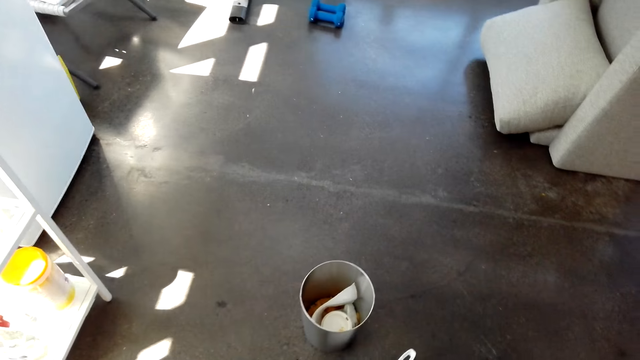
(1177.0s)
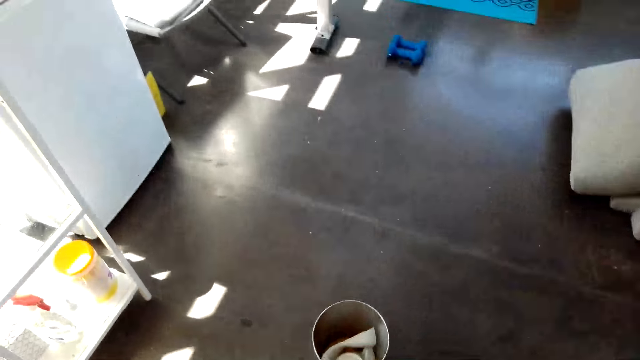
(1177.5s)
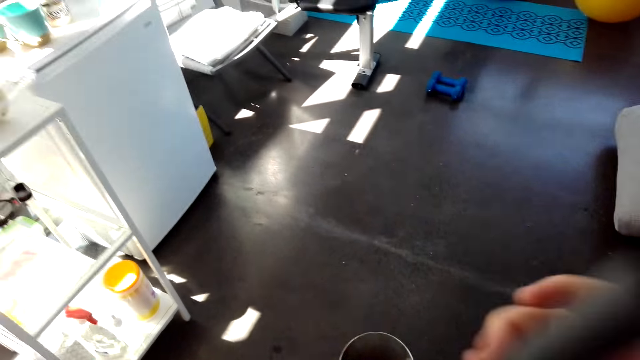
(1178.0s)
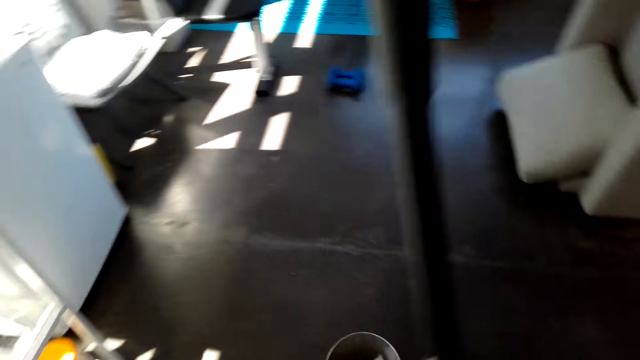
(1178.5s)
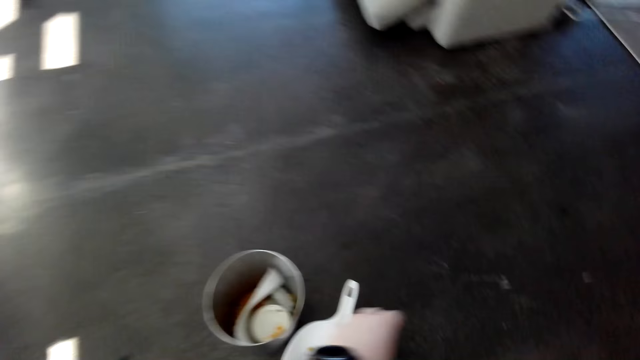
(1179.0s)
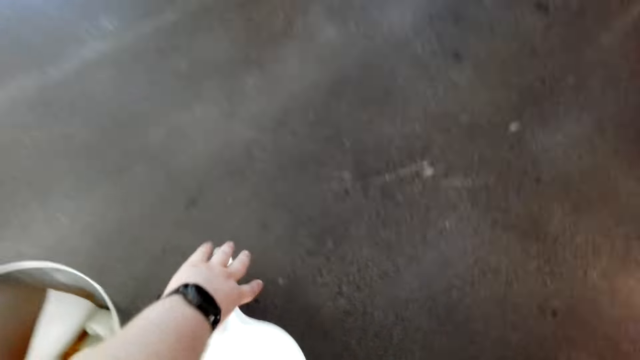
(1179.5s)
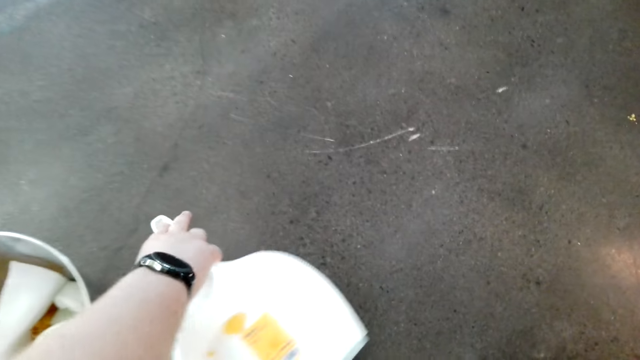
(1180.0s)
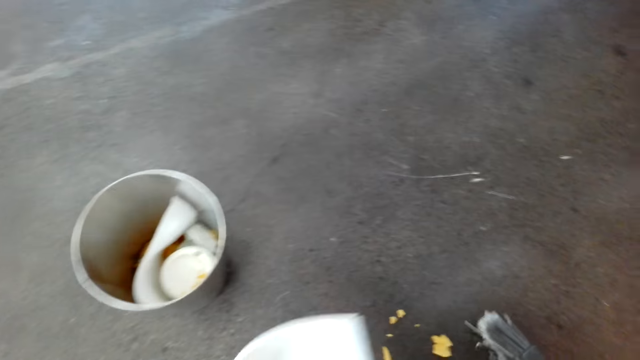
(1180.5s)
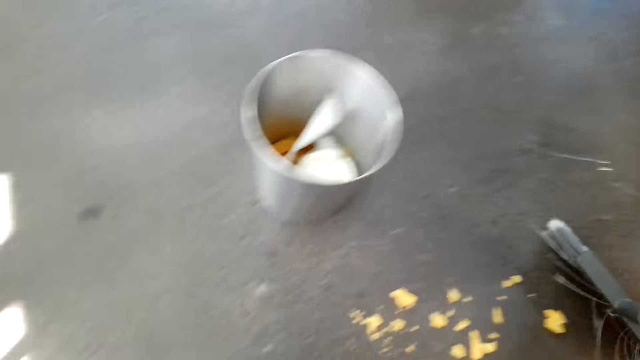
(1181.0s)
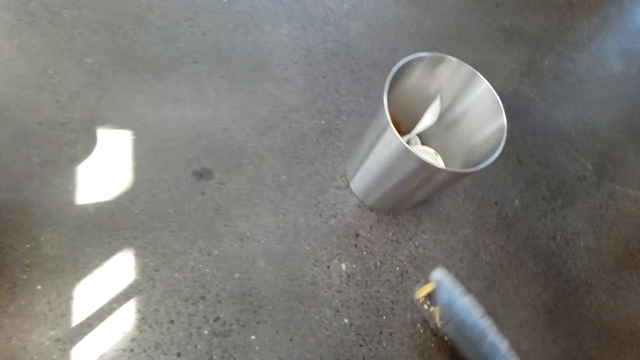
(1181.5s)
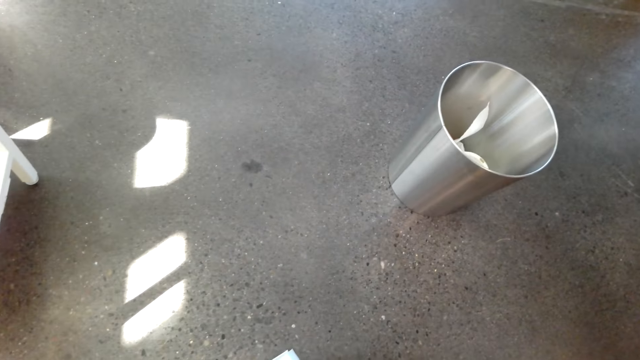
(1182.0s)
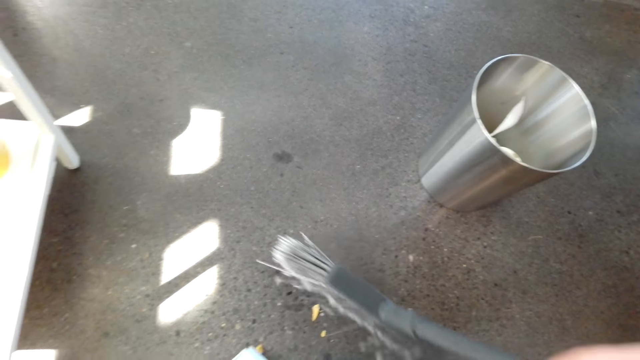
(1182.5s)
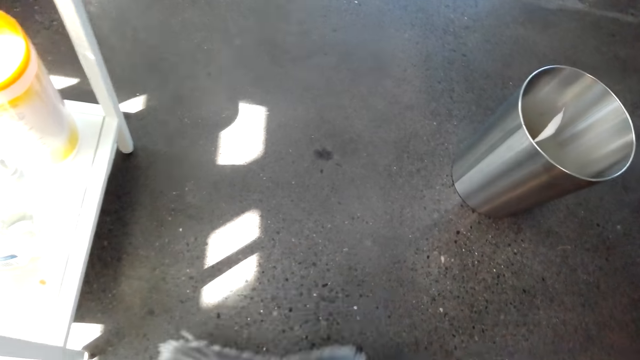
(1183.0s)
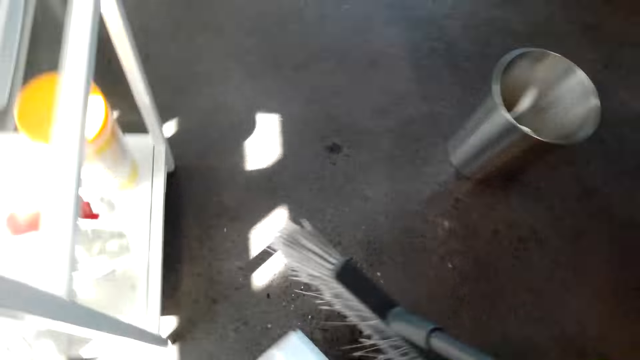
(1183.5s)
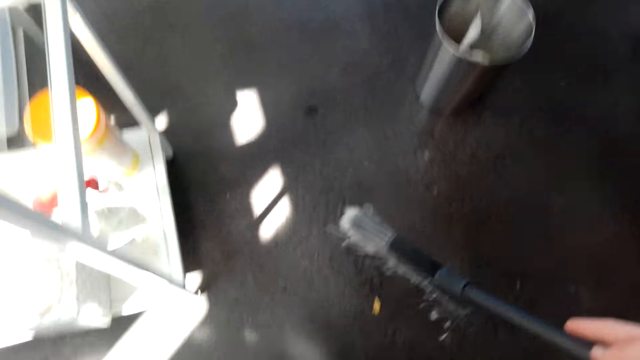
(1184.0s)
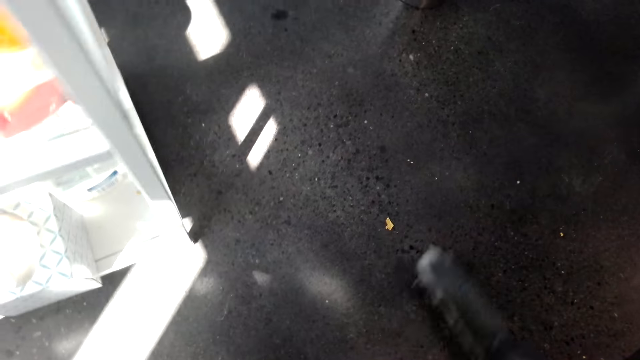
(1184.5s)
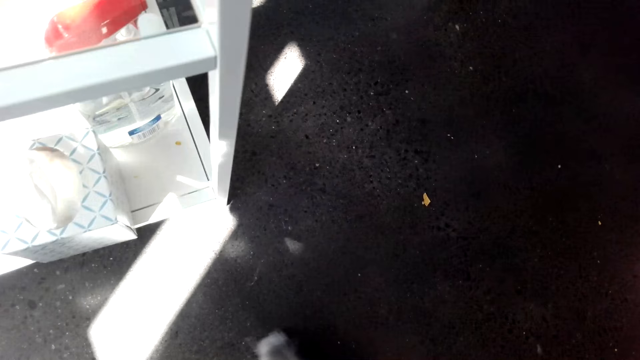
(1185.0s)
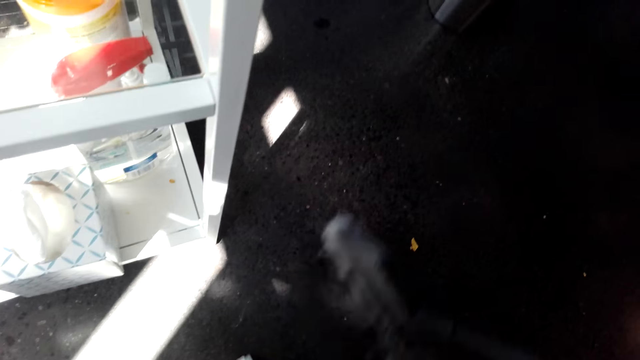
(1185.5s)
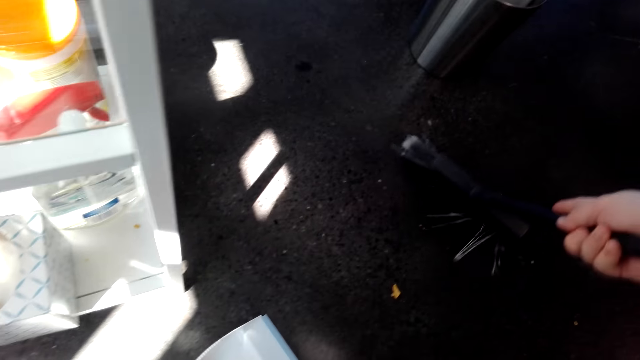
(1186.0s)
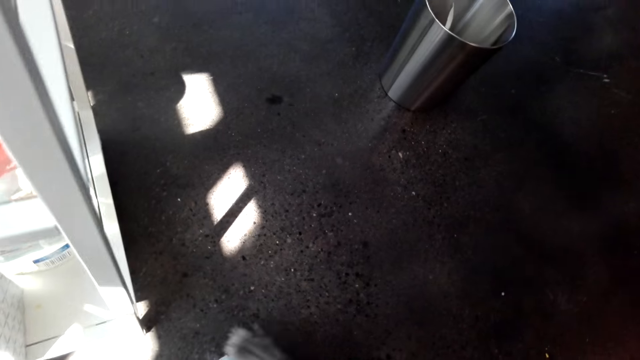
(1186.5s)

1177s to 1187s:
The camera wearer picks up the dust pad. They put trash in the dust pad and collect dirt.

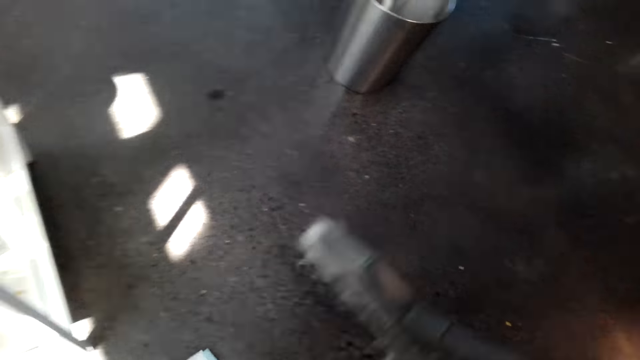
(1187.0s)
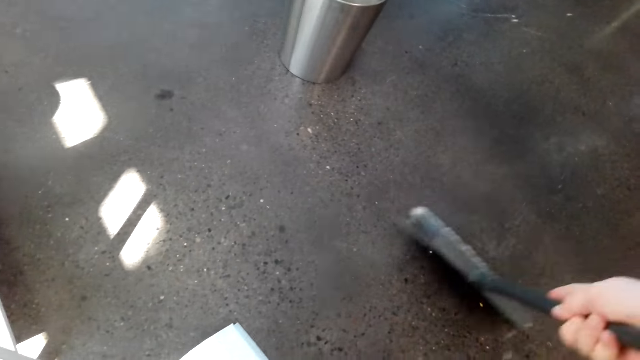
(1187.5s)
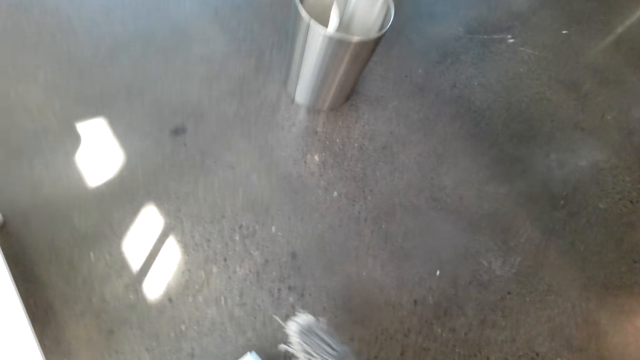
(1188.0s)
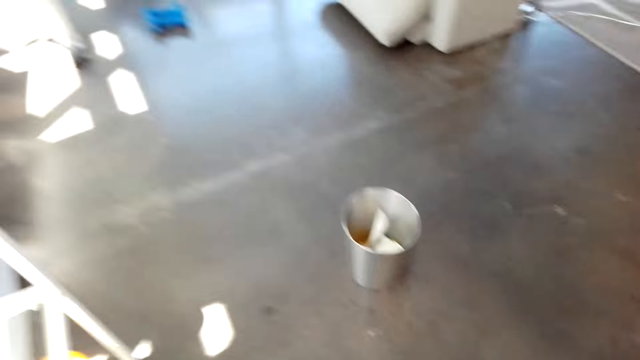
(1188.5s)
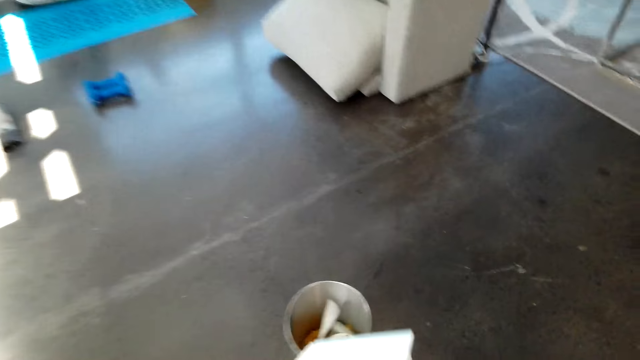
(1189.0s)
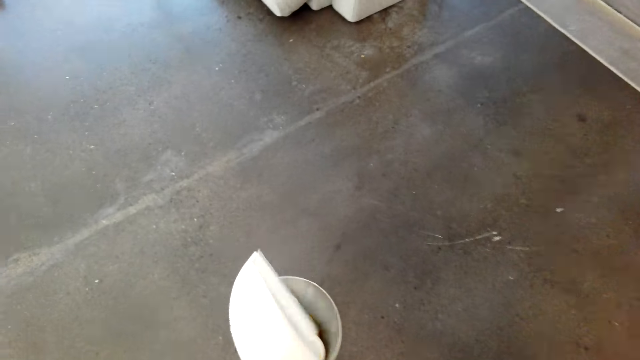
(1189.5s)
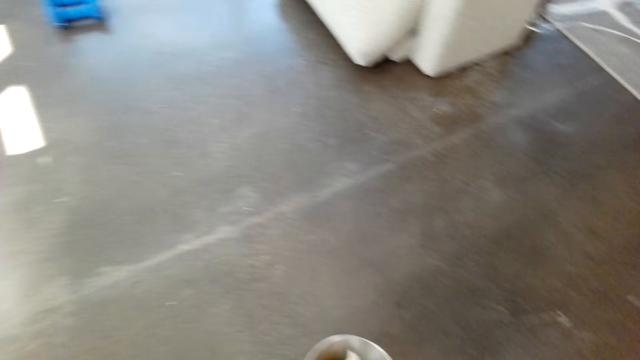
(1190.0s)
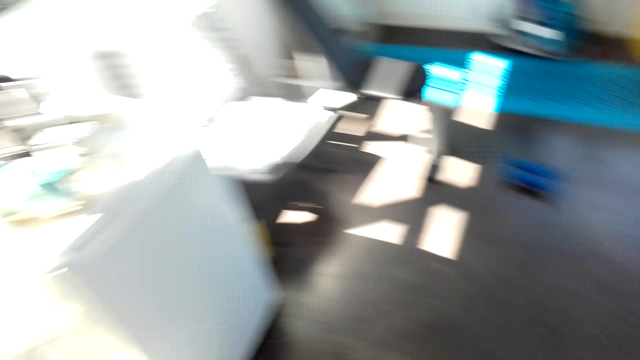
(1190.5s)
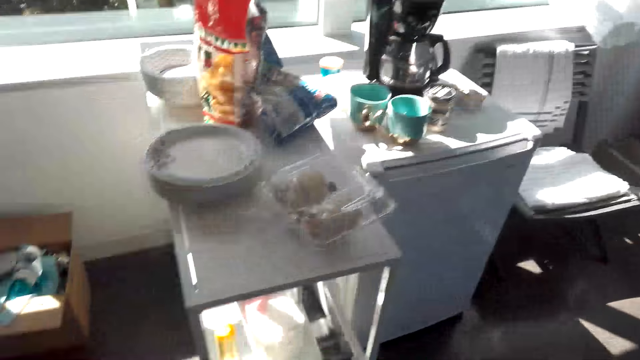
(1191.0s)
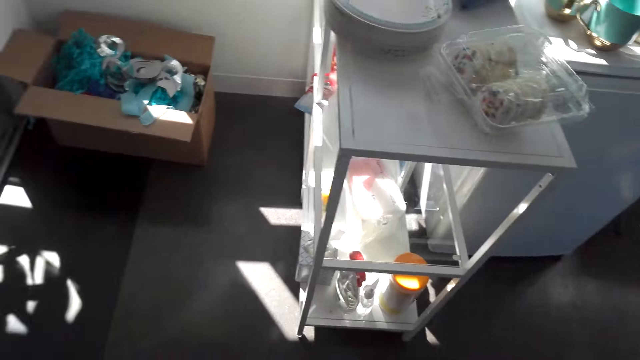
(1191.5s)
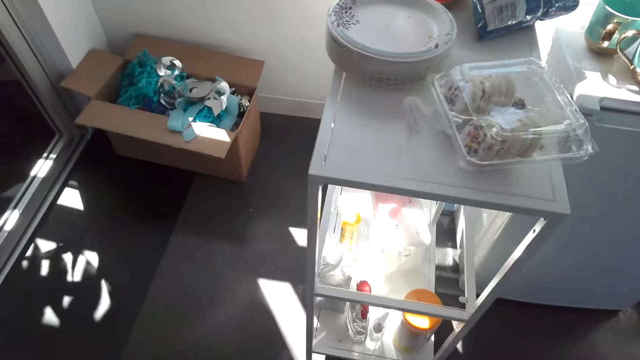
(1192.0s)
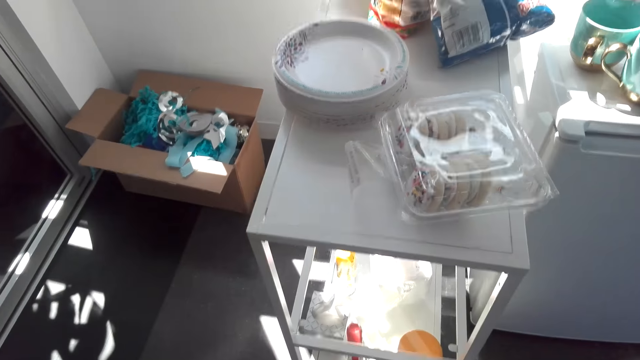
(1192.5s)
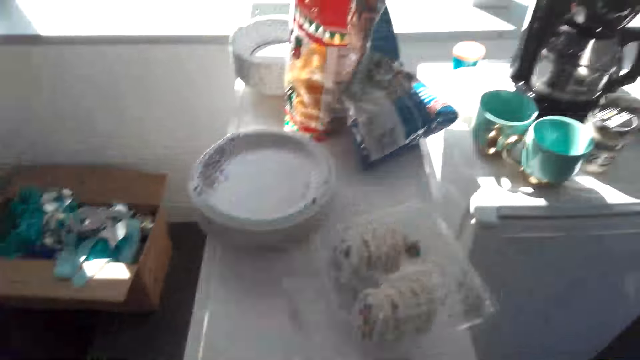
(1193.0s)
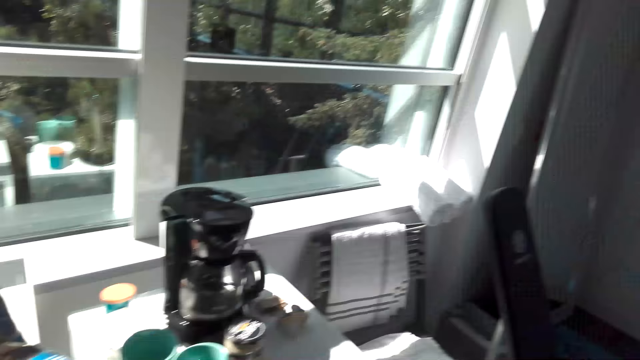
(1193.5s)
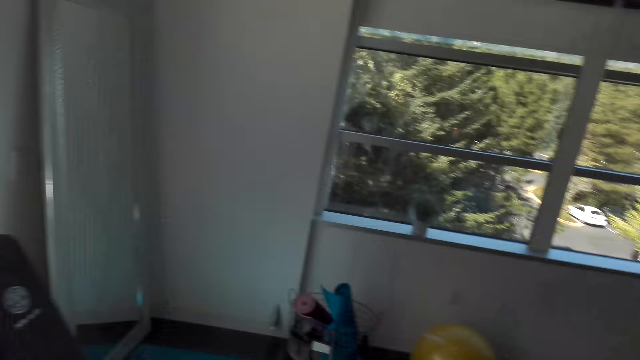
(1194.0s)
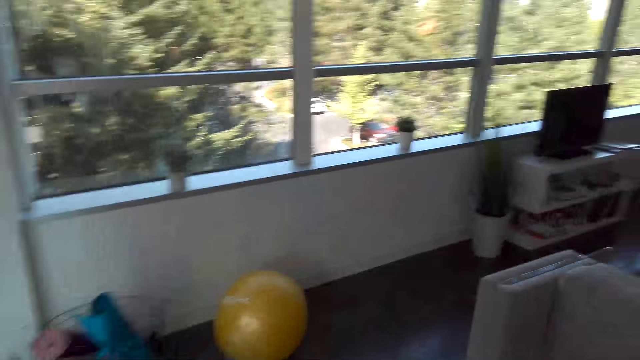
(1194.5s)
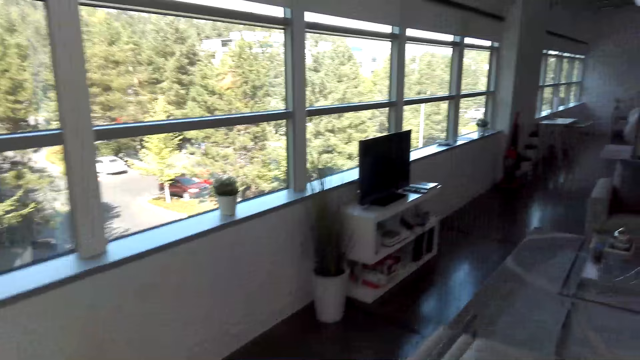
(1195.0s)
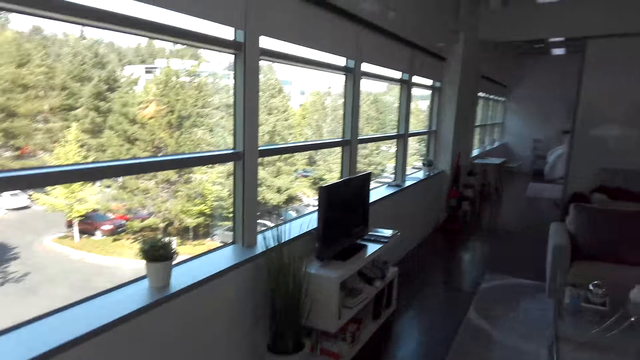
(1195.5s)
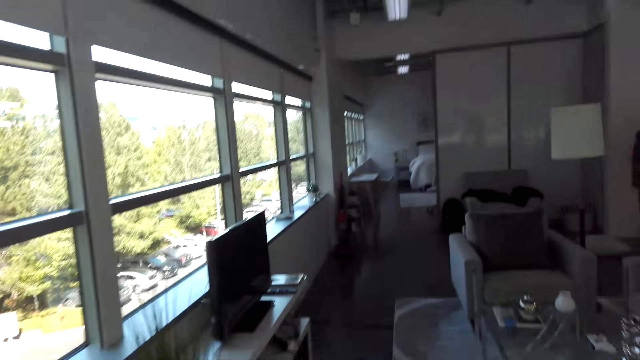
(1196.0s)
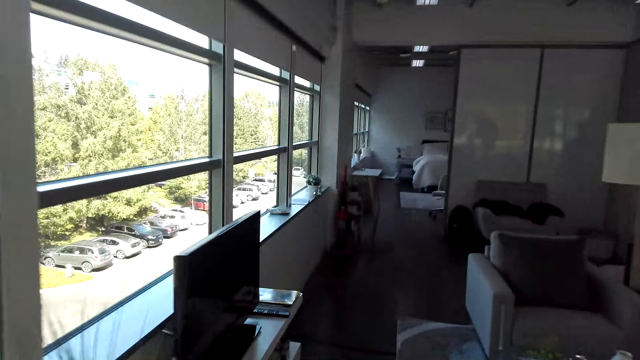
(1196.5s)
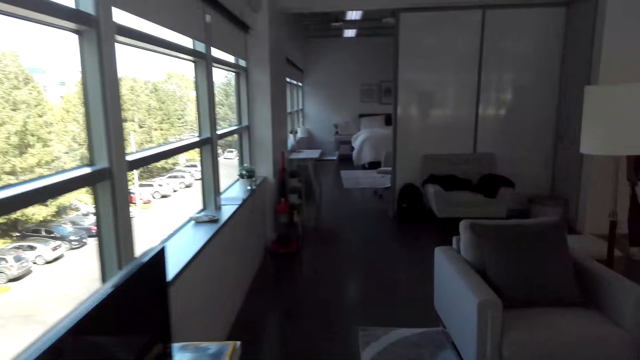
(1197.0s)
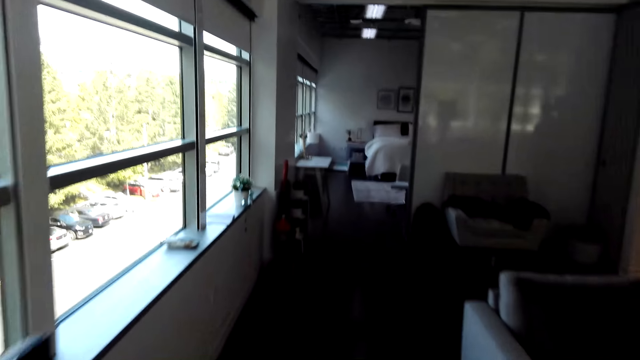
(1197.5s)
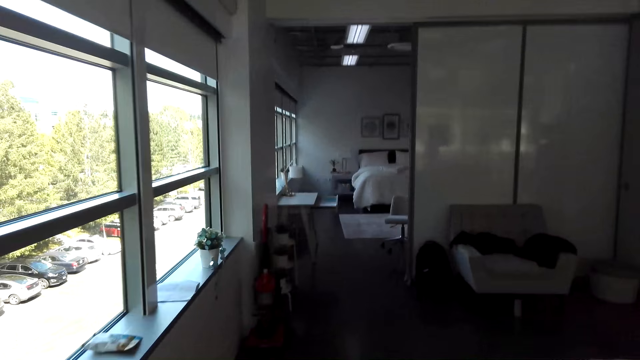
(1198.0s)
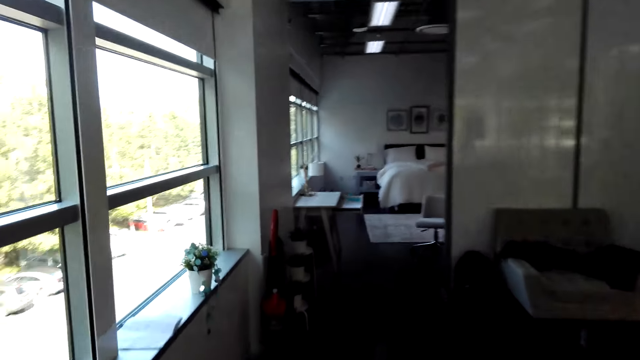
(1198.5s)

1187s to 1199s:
The camera wearer throws the trash in the bin. They walk in the house.
